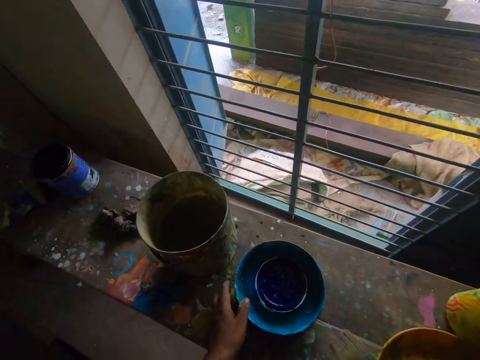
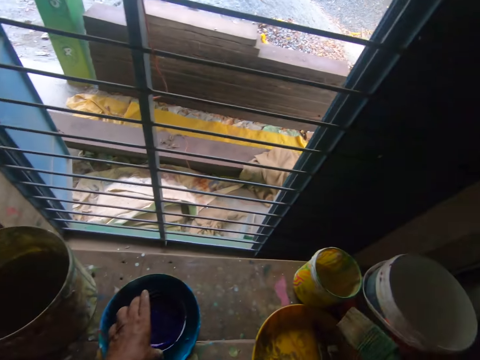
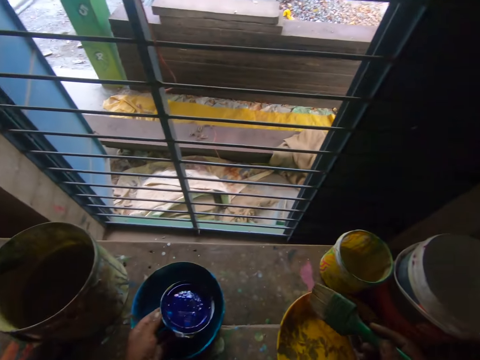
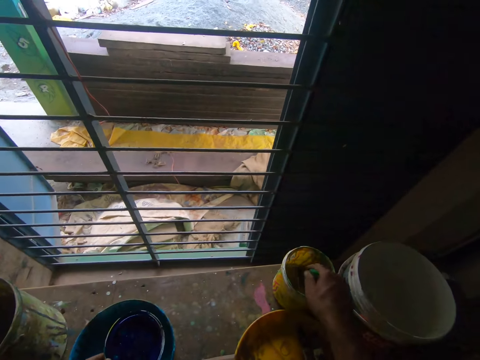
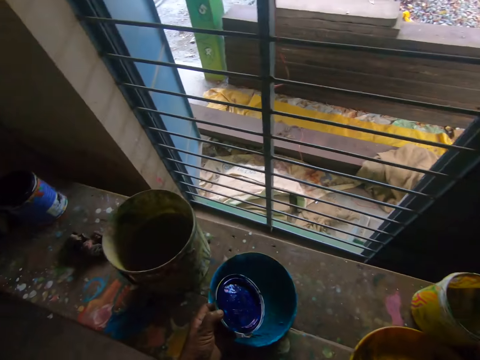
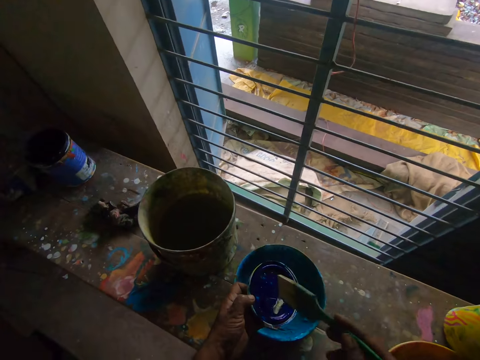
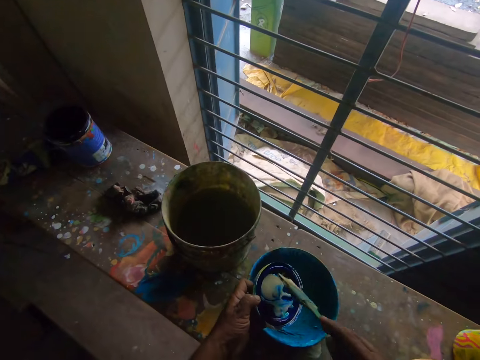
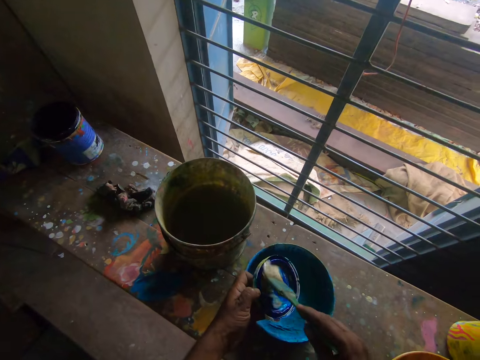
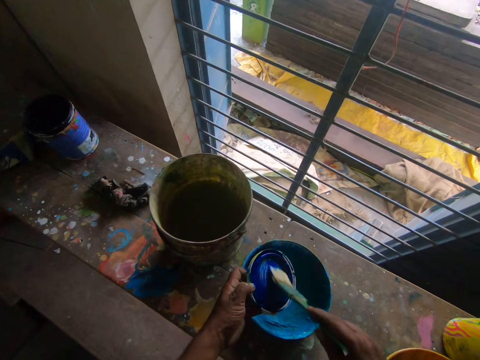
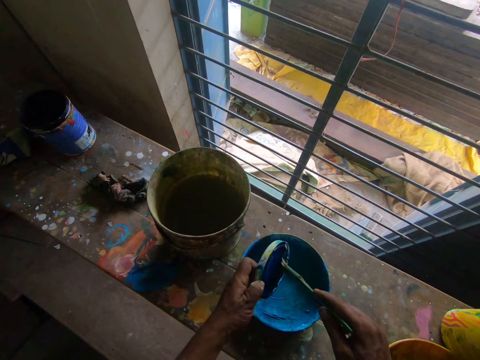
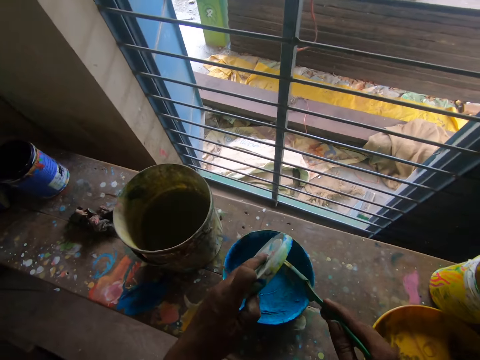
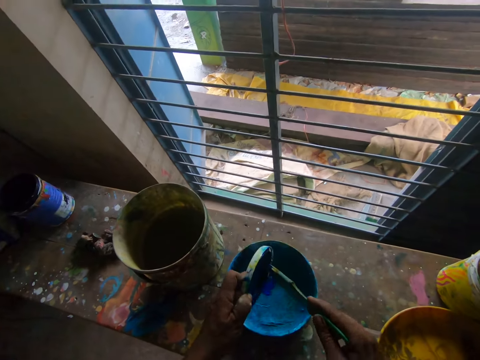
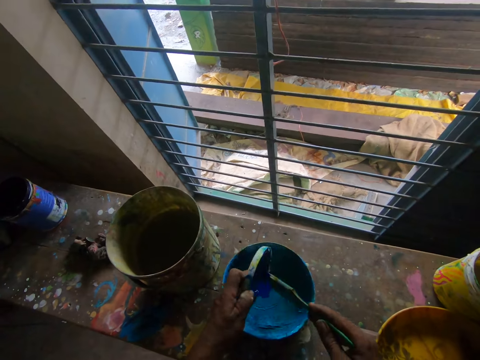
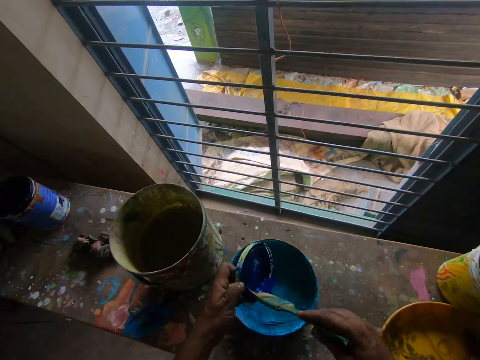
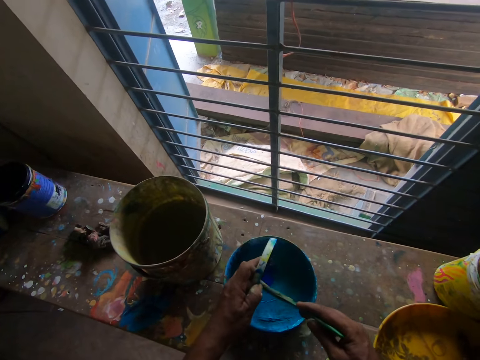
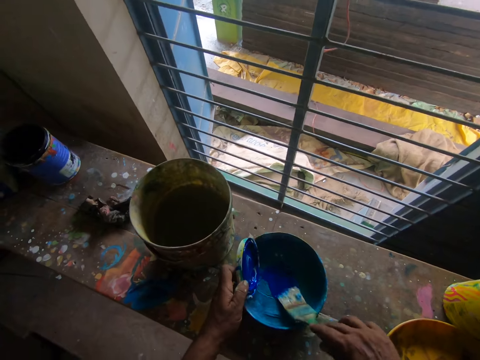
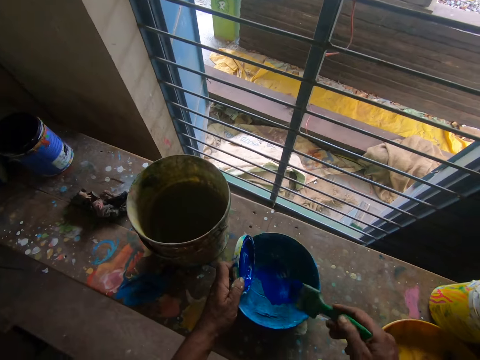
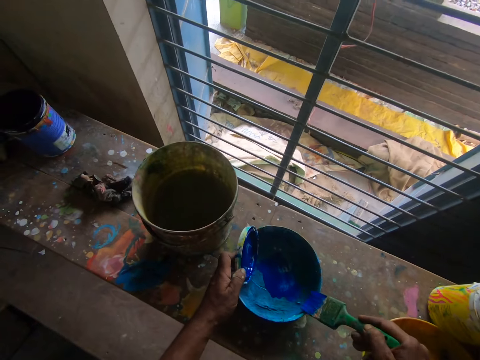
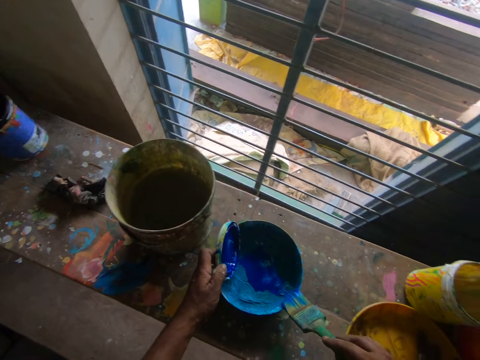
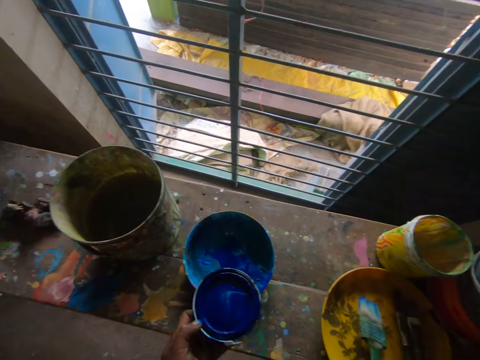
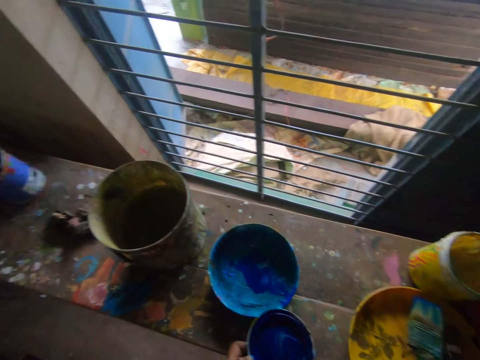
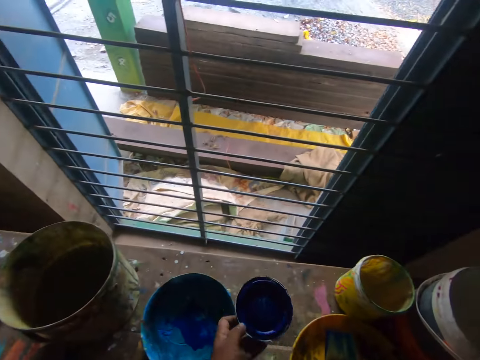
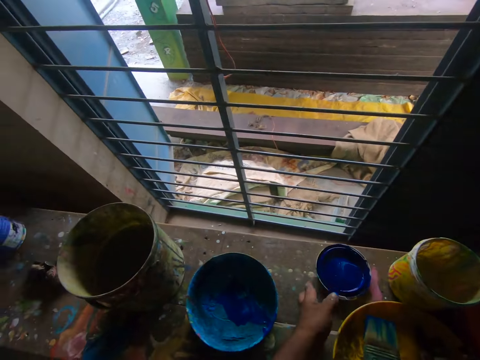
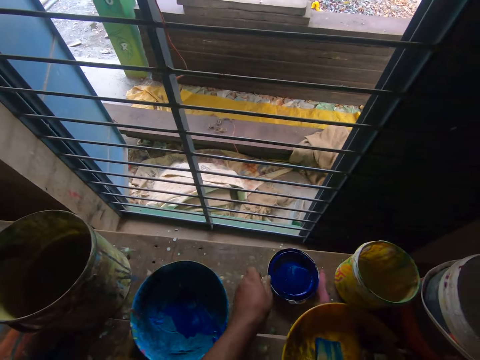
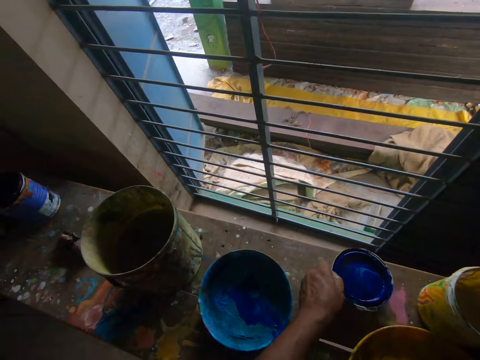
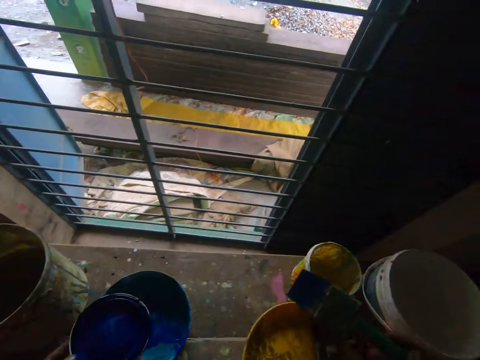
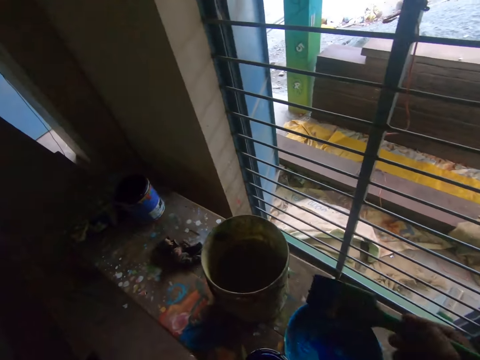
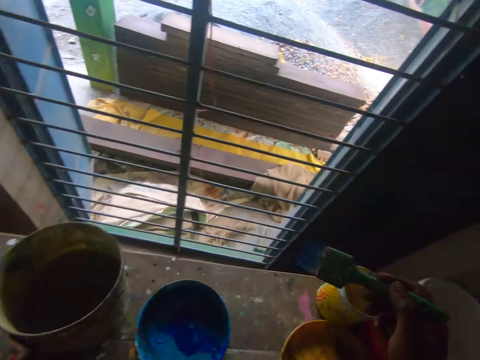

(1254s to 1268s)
The camera wearer takes the lid. They dip the paint brush in the tin. They brush the lid with the paint brush. They brush the lid with the paint brush again. They wipe the brush on the bowl. They place the lid on the bench. They take the lid.

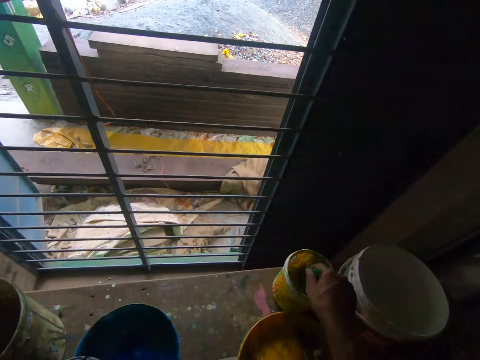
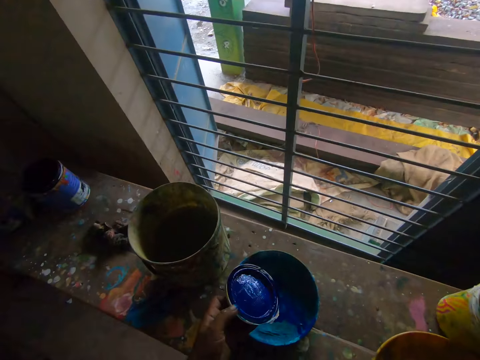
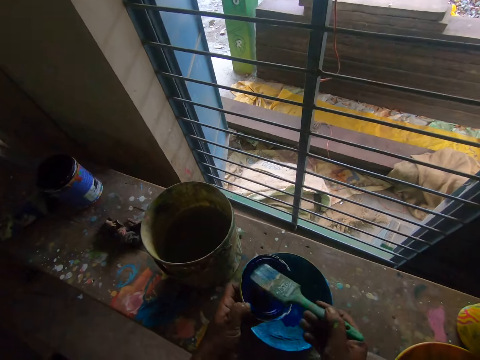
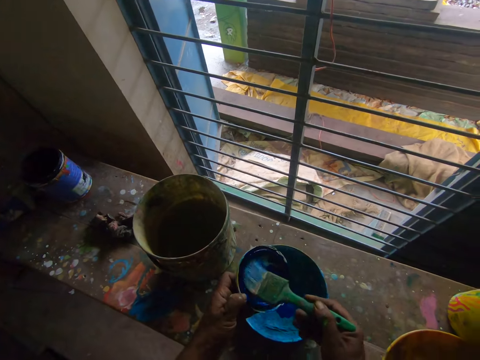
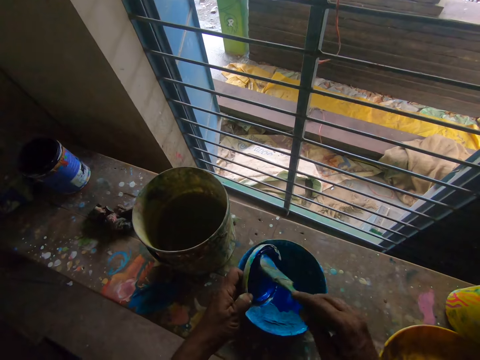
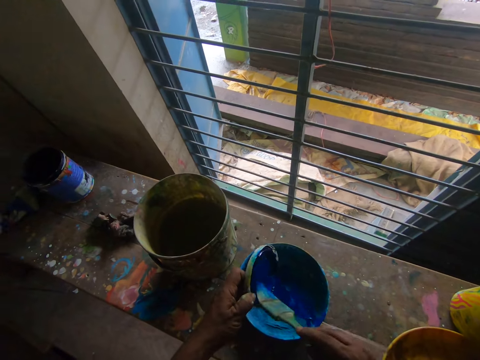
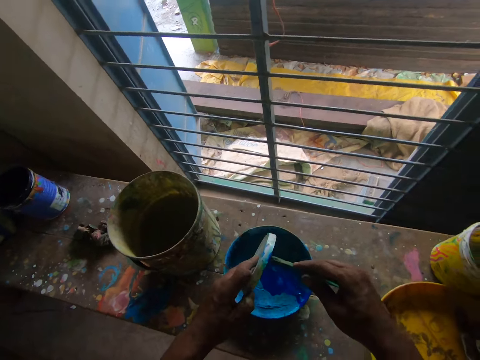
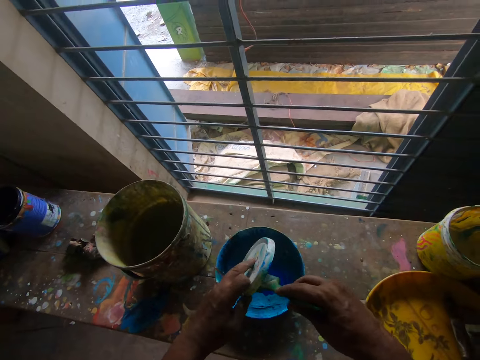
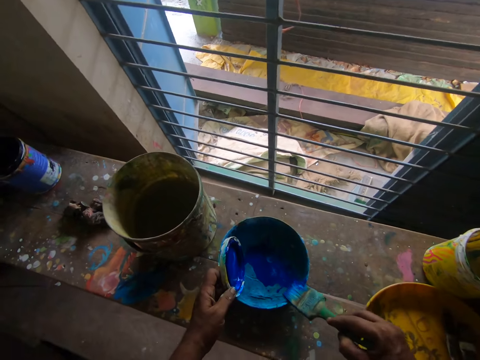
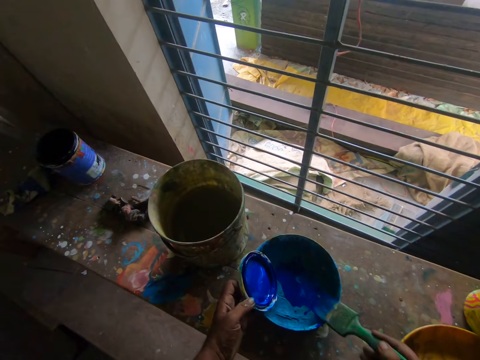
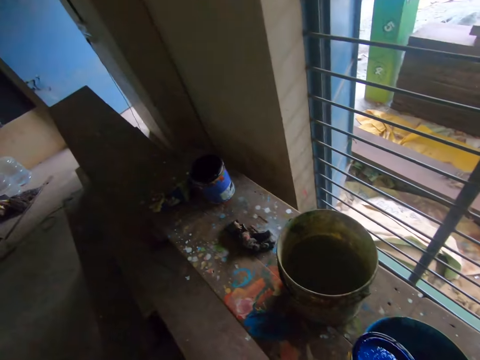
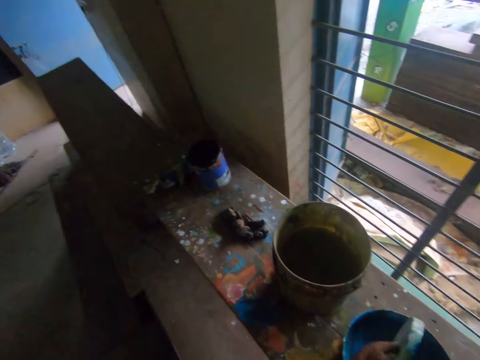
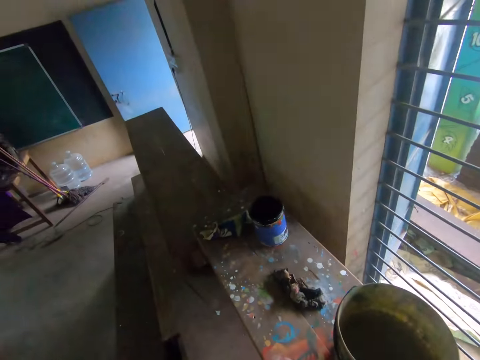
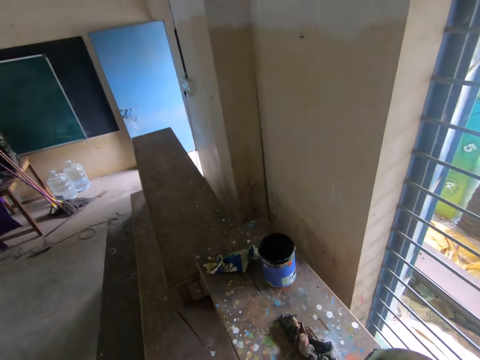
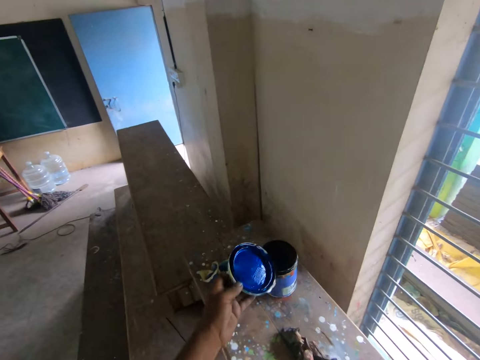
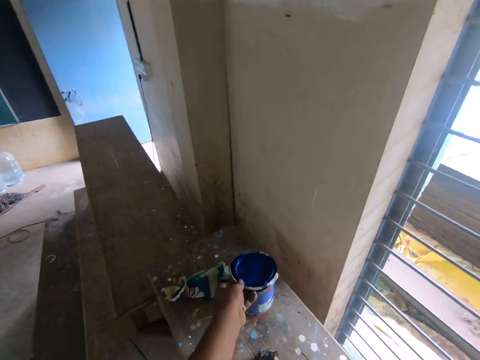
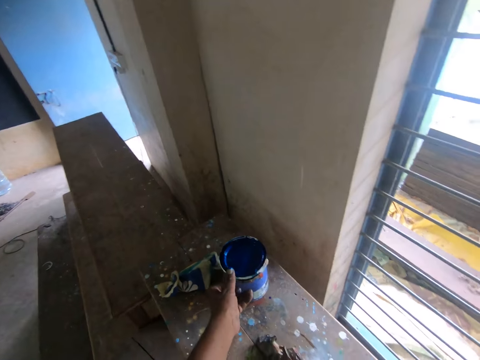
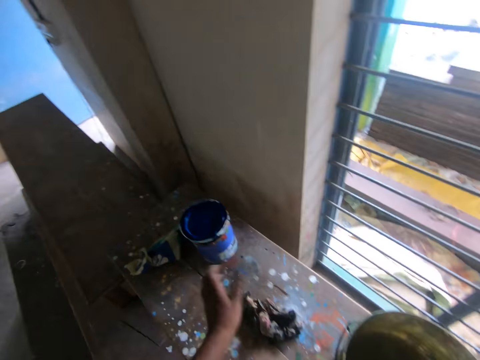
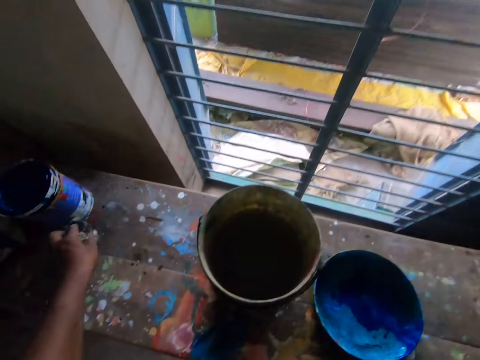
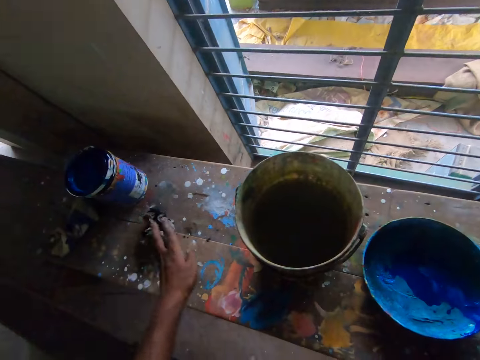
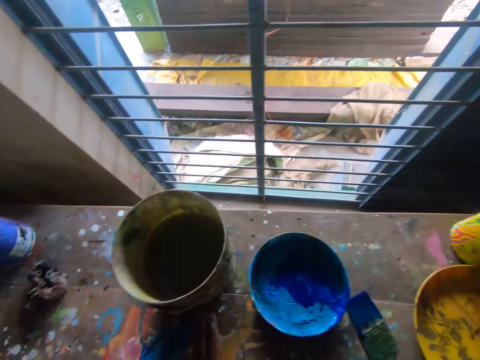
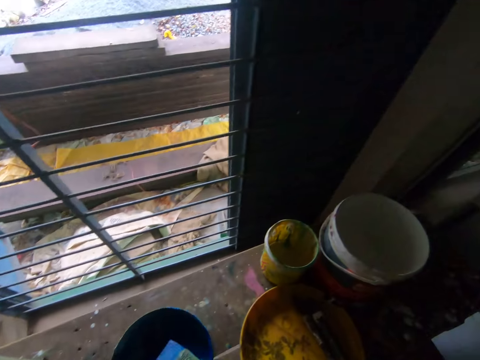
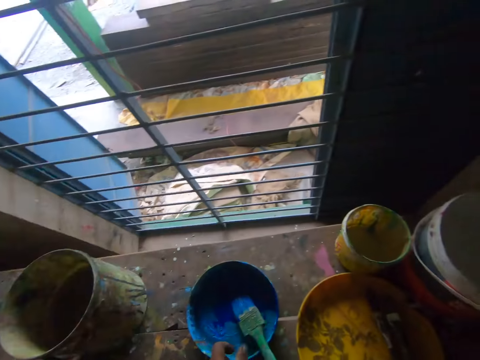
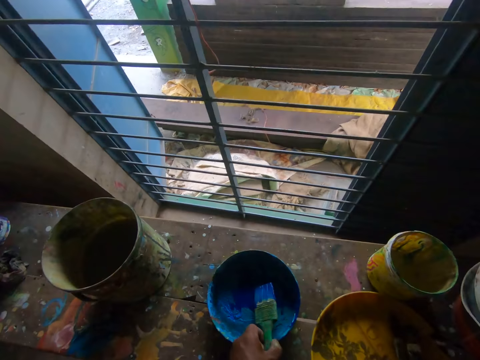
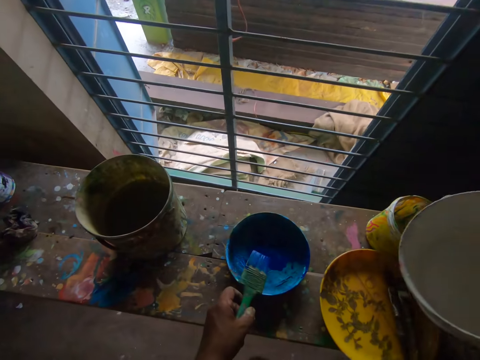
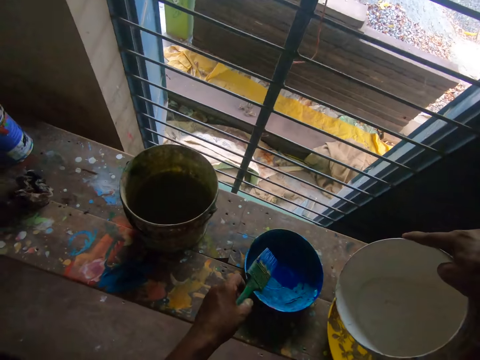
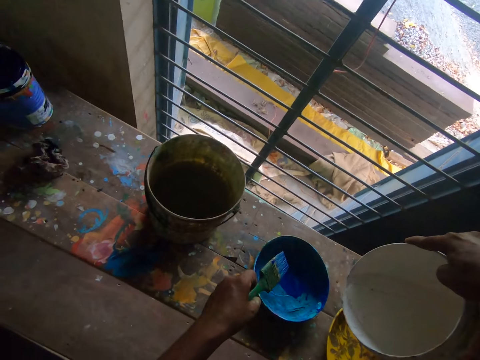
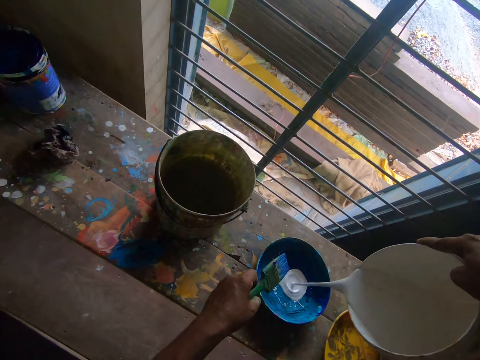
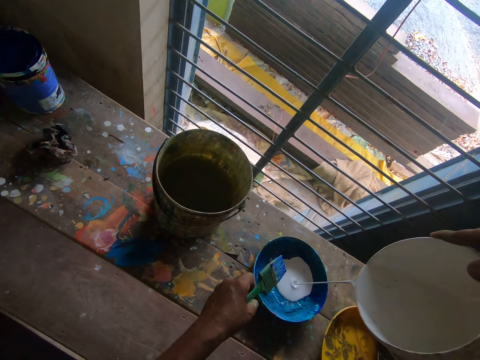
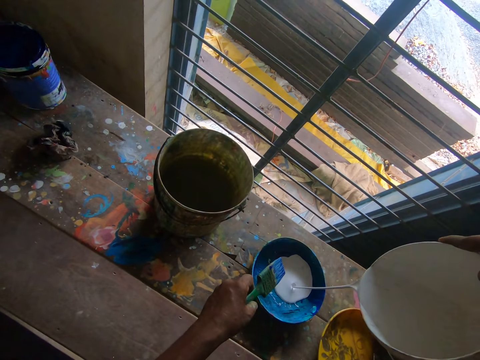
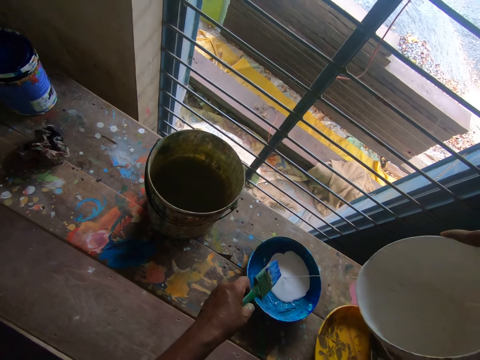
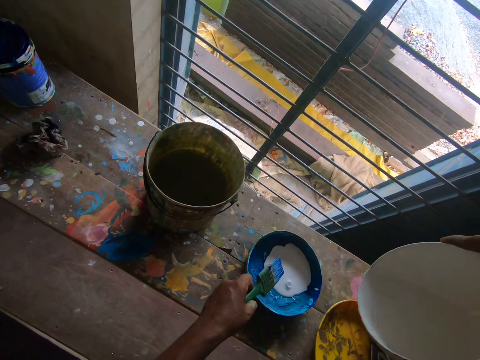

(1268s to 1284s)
The camera wearer puts the paint brush in the tin. They brush the lid with the paint brush. They wipe the paint brush on the lid. They put the lid on the tin. They wipe the bench with the rag. They take the paint brush. They pour paint in the lid.
